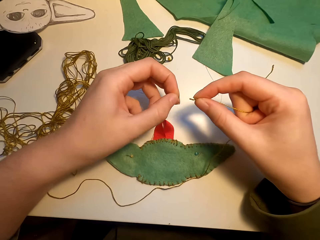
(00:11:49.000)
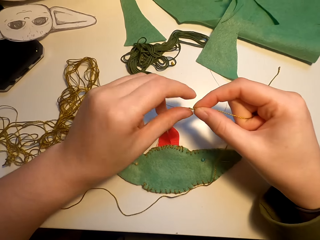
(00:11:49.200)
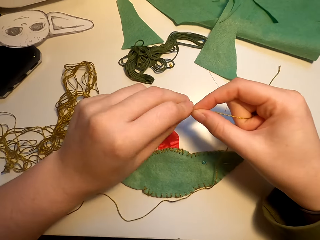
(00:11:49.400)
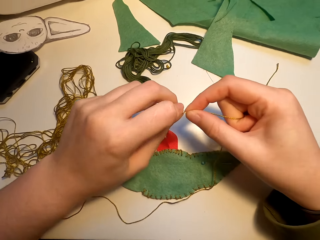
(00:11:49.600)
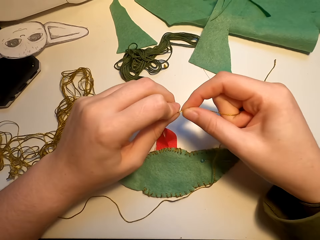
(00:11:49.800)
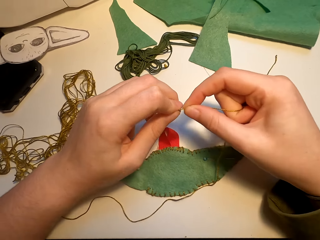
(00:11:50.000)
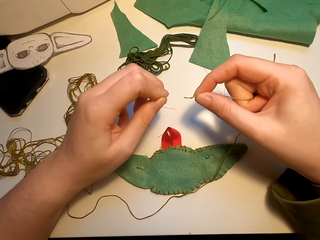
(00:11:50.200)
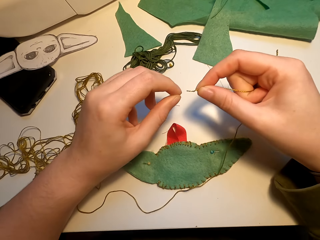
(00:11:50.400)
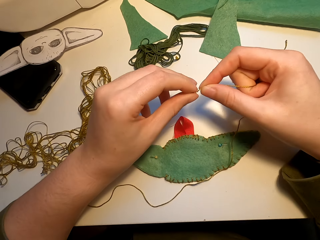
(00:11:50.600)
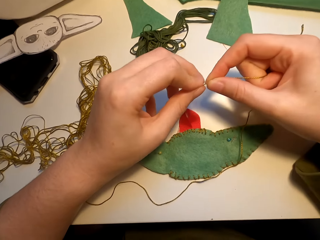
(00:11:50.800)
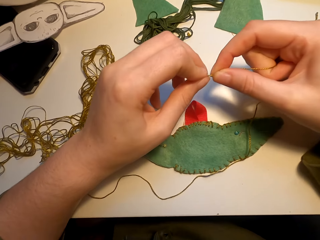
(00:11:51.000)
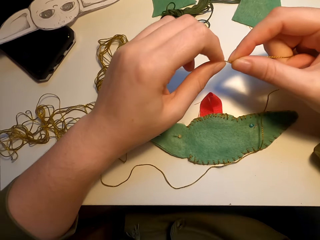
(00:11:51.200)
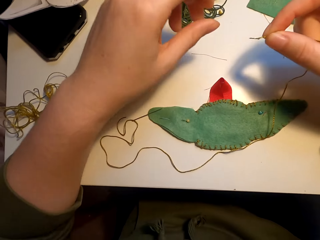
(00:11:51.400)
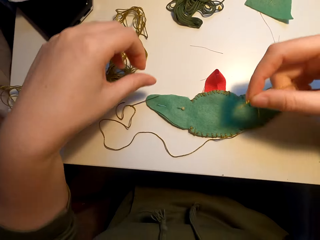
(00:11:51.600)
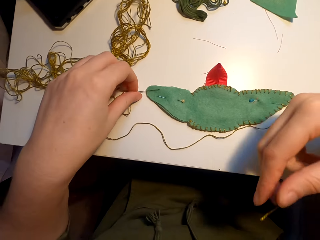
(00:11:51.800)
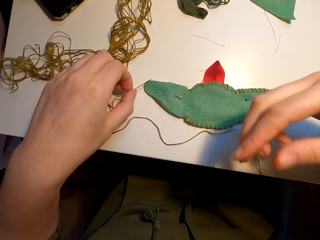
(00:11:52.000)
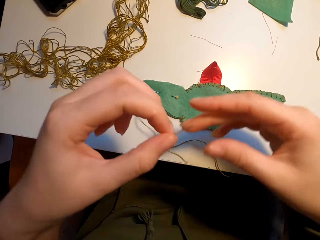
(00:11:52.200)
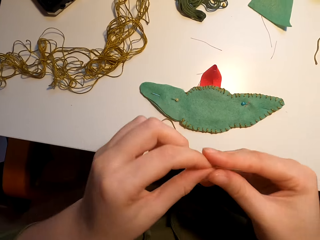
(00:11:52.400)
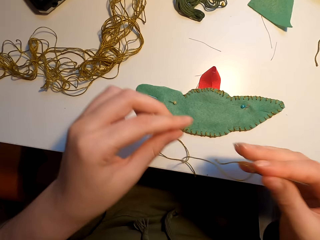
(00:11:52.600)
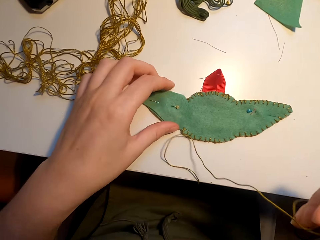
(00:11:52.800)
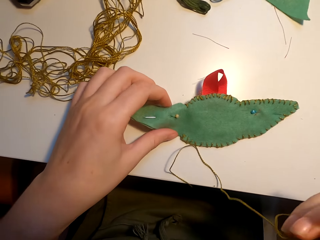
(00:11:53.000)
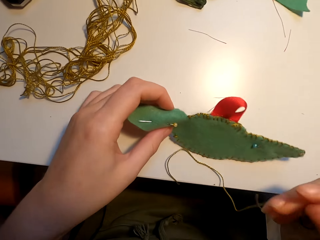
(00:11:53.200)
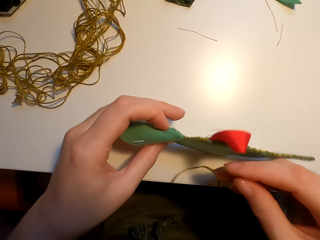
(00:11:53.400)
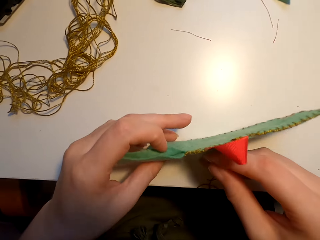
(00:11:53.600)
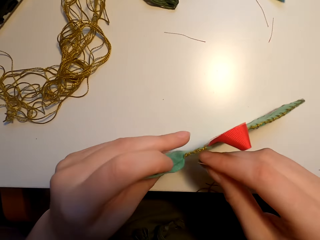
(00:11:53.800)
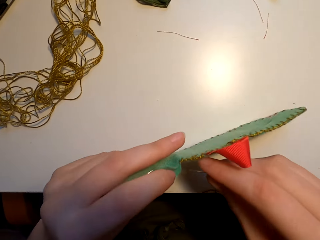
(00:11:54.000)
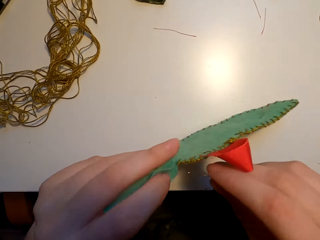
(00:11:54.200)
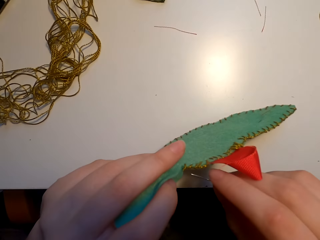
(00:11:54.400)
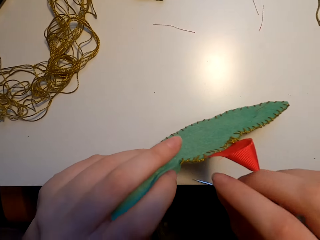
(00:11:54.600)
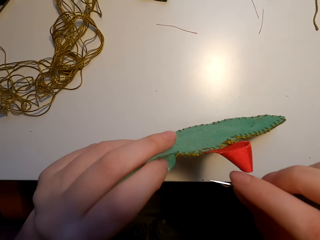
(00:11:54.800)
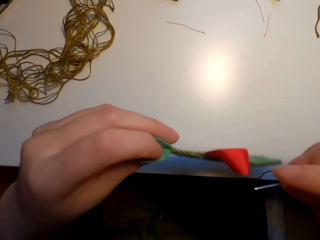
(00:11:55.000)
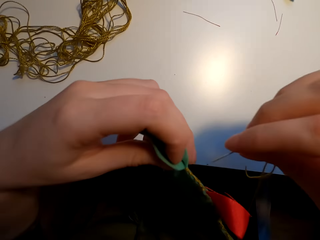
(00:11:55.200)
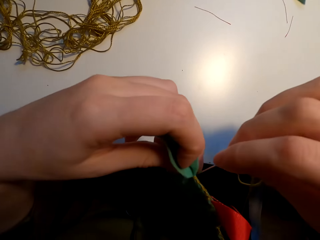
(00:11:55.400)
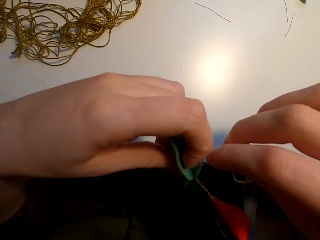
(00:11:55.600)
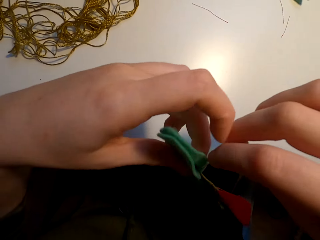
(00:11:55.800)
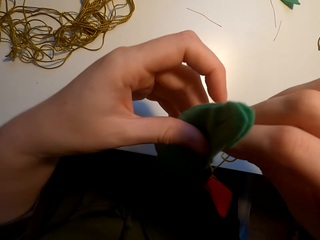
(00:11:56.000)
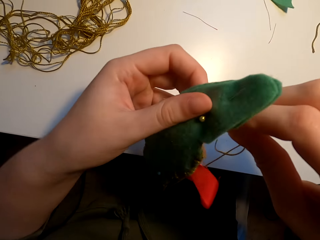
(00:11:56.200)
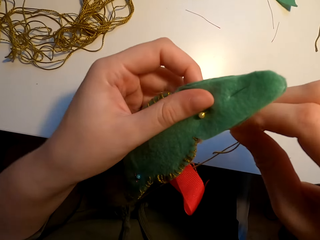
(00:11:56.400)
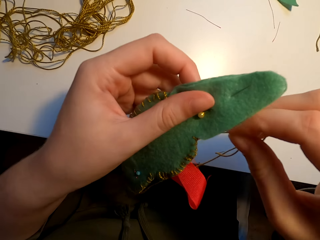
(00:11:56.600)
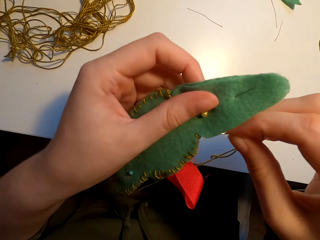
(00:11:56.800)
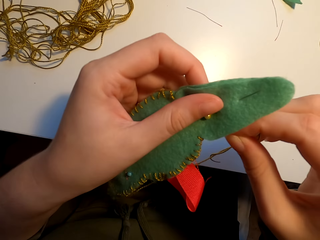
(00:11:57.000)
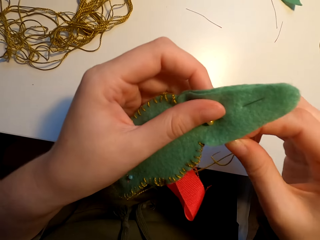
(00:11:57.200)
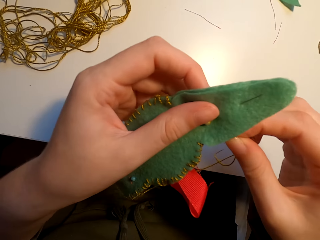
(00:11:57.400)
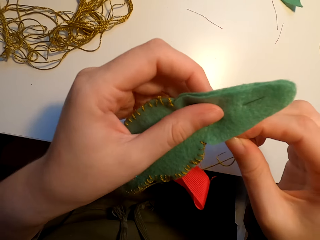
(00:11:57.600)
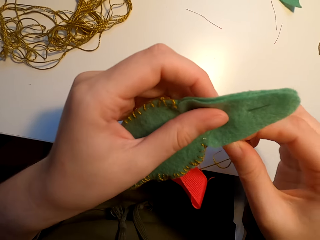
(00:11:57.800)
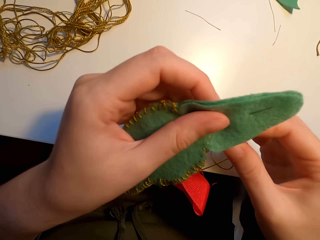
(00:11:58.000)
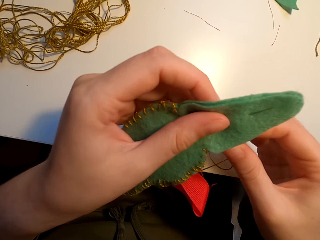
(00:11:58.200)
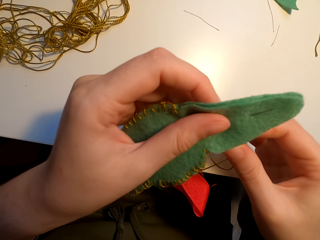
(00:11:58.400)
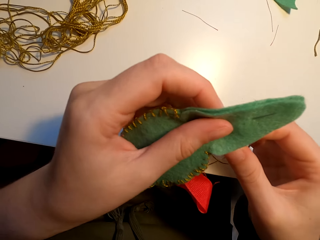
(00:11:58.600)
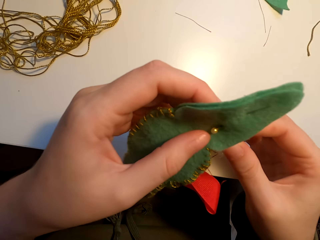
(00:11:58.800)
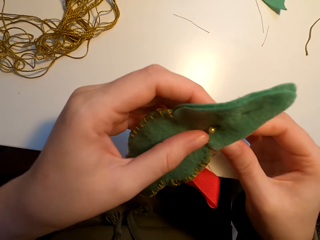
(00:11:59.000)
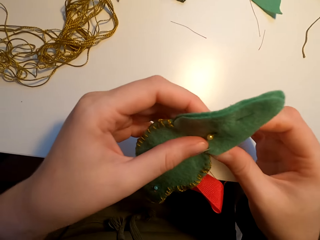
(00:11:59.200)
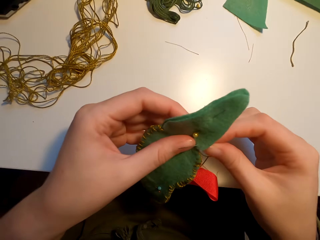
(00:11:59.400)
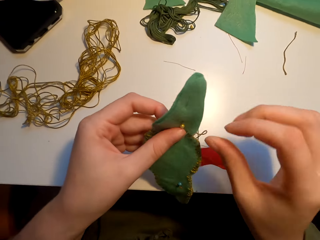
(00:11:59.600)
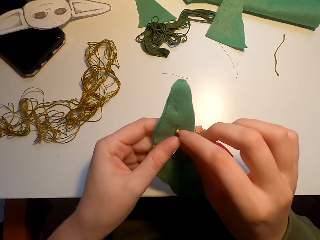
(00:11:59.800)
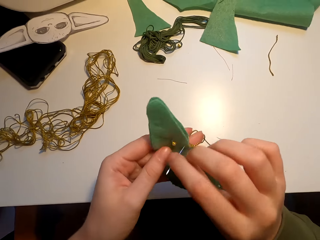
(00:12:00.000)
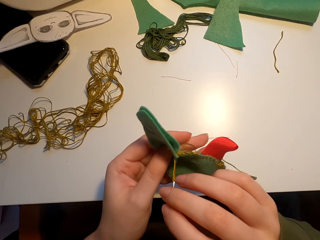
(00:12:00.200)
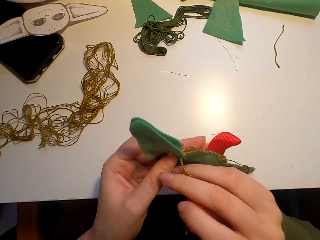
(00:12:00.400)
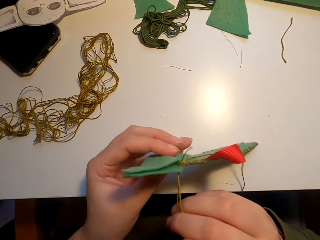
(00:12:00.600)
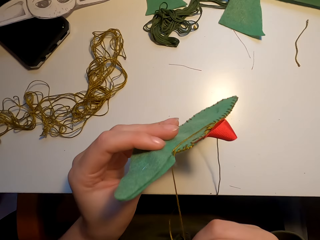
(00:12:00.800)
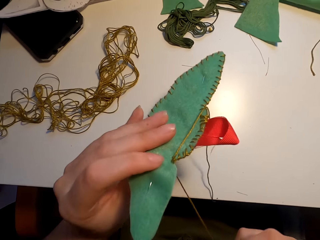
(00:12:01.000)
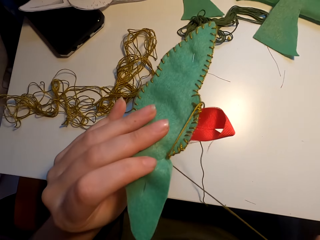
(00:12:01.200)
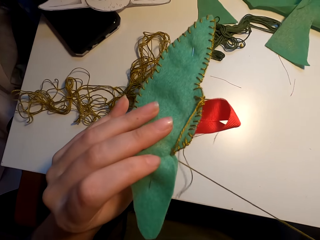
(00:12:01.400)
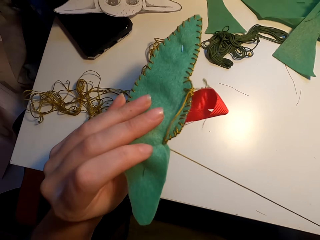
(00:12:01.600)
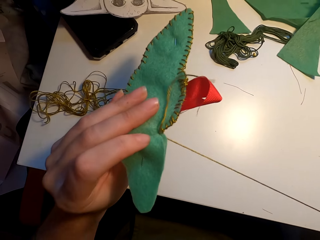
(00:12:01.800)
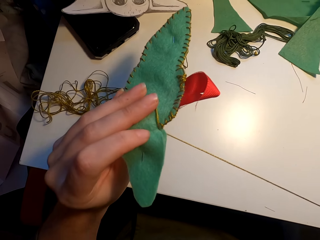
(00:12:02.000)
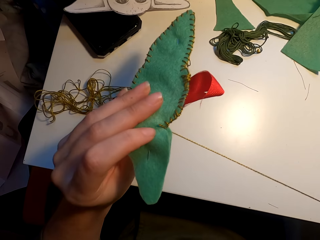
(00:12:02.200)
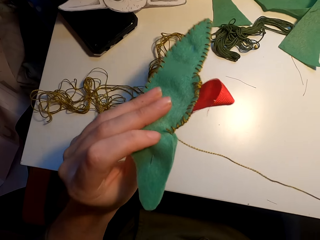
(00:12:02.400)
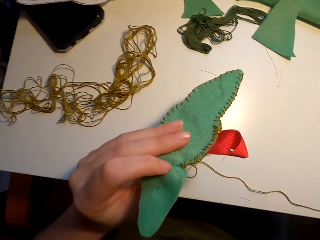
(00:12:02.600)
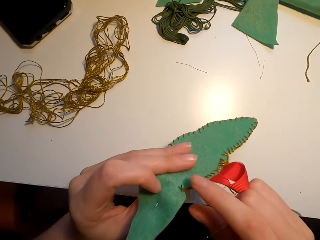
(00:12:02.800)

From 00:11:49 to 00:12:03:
The camera wearer stretches the thread. They pick up the needle. They pick up the fabric and turn the fabric. They sew the fabric or construction paper with the needle.

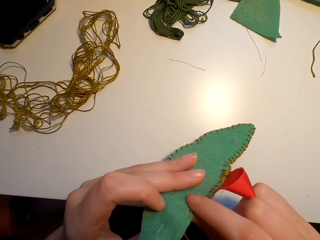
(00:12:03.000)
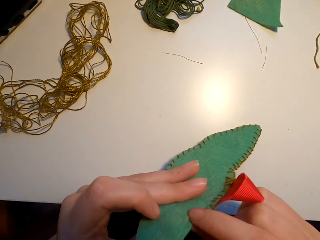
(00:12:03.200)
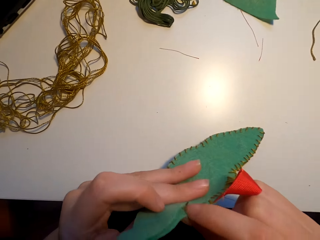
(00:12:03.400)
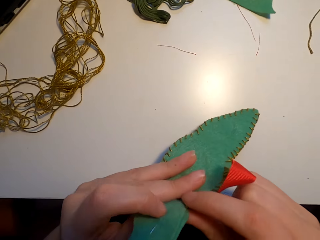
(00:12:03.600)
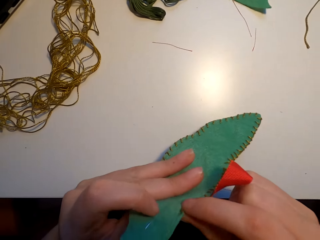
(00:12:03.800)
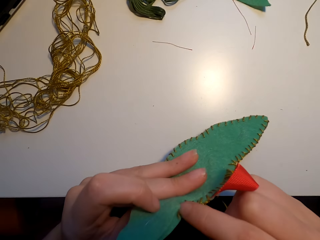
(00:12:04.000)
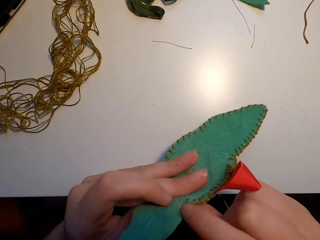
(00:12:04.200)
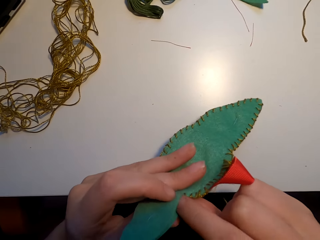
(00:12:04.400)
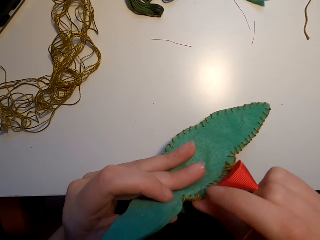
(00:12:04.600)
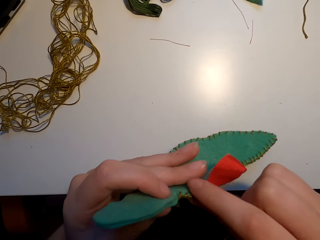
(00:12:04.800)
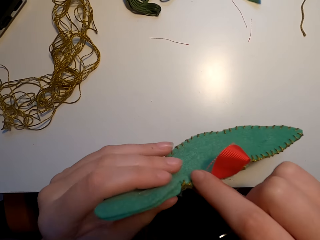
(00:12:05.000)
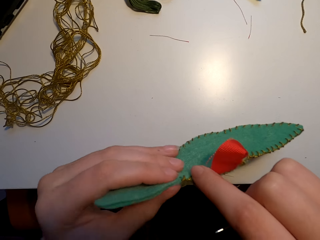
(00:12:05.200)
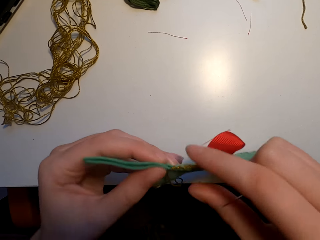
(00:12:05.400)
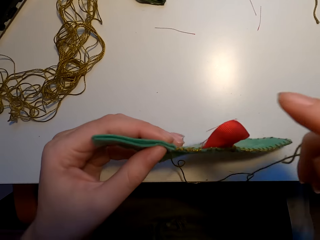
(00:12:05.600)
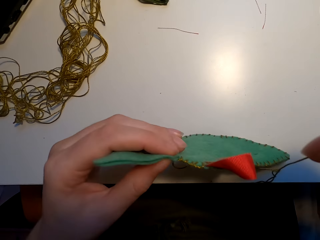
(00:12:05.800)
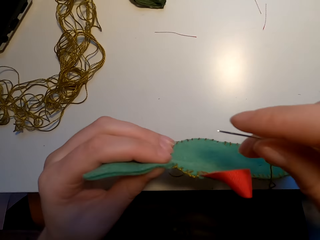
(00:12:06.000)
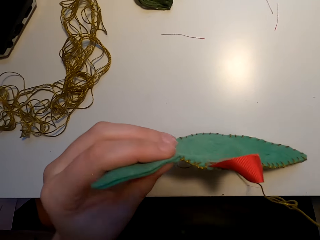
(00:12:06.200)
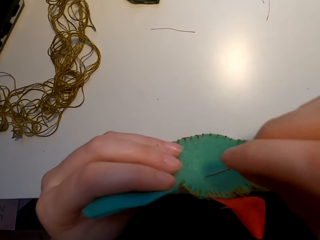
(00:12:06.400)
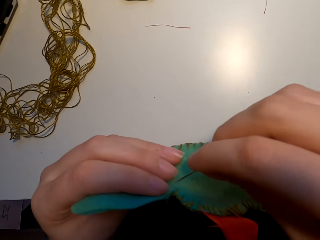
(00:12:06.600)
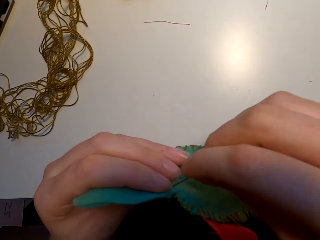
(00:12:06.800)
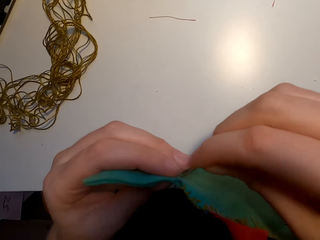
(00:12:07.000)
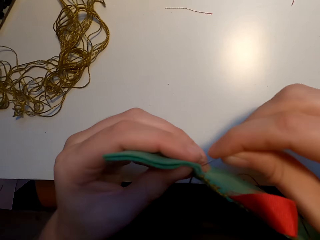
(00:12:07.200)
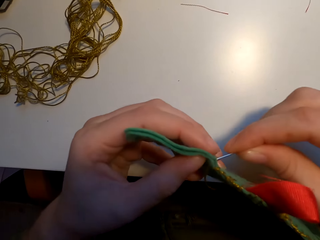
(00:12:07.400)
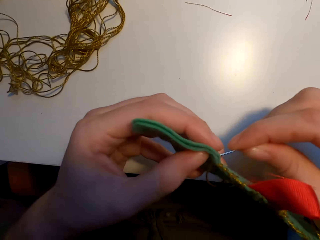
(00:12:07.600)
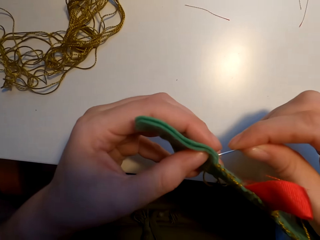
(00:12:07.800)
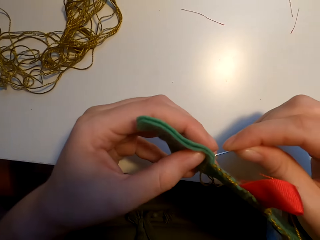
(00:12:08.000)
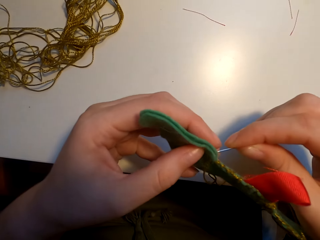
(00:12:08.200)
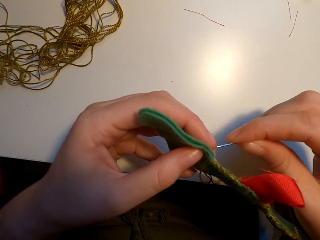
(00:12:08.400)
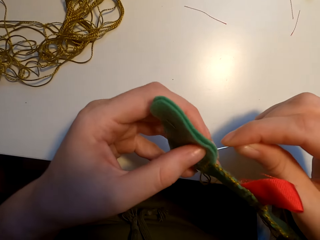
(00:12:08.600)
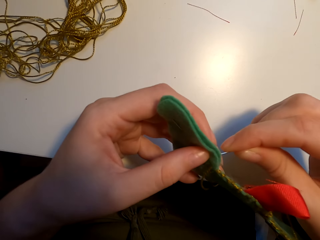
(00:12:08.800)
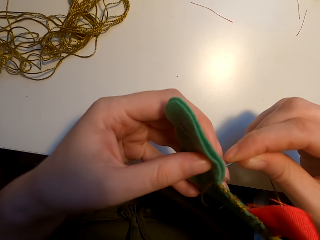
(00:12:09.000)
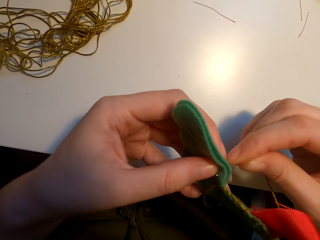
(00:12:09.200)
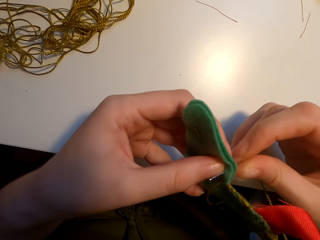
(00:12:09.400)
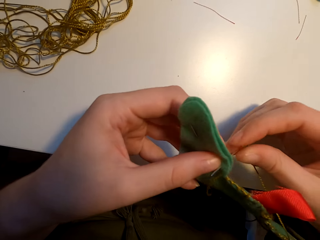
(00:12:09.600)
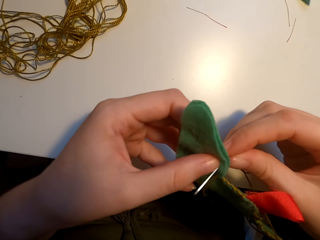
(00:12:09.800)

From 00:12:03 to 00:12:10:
The camera wearer aligns the fabric.
